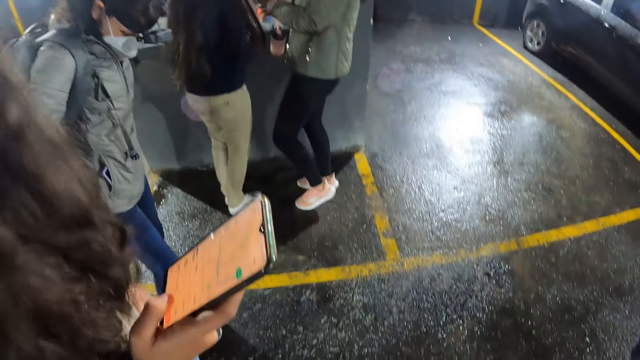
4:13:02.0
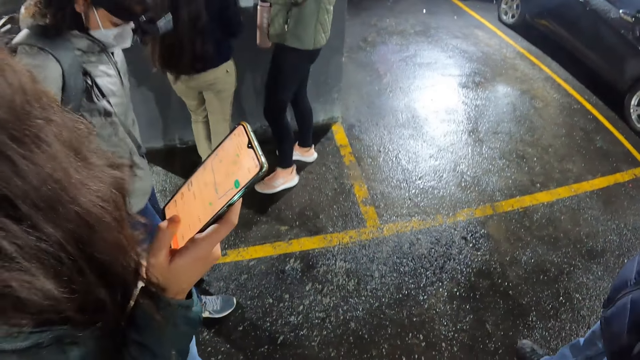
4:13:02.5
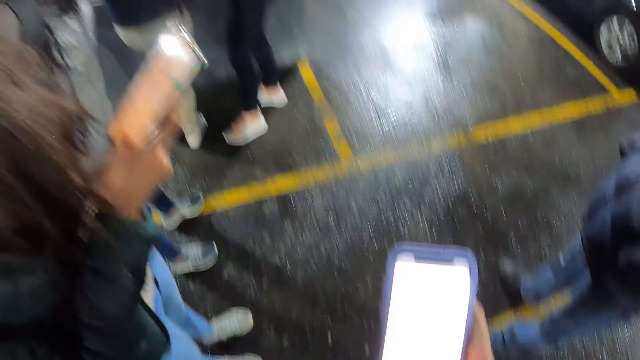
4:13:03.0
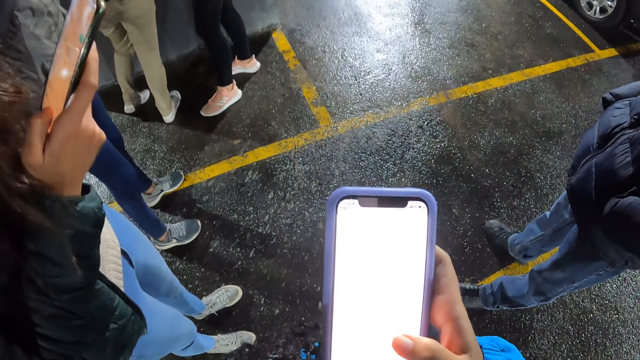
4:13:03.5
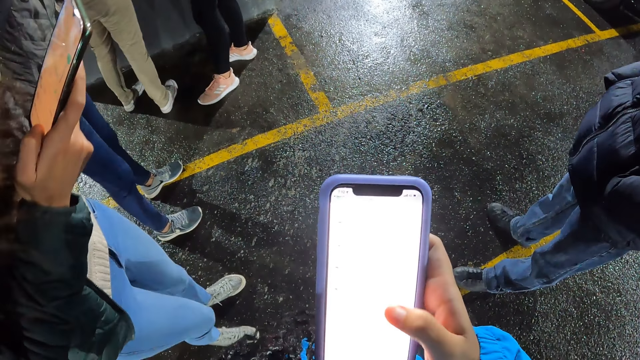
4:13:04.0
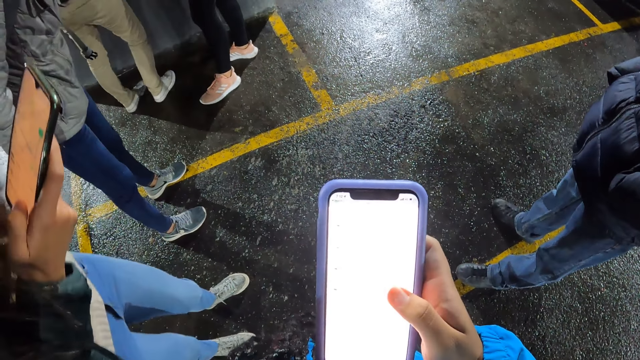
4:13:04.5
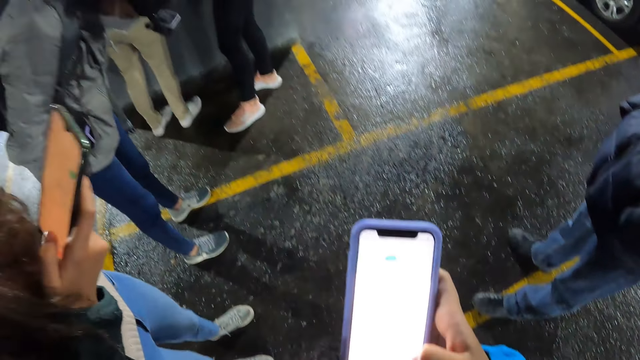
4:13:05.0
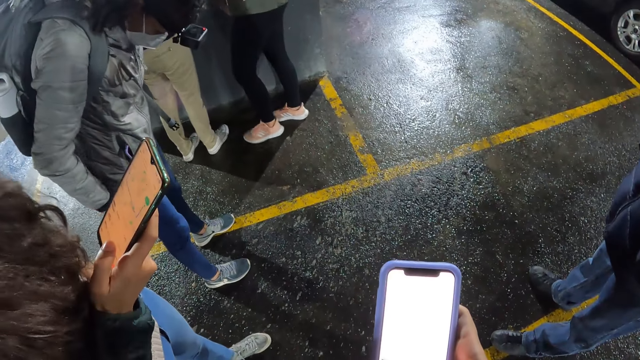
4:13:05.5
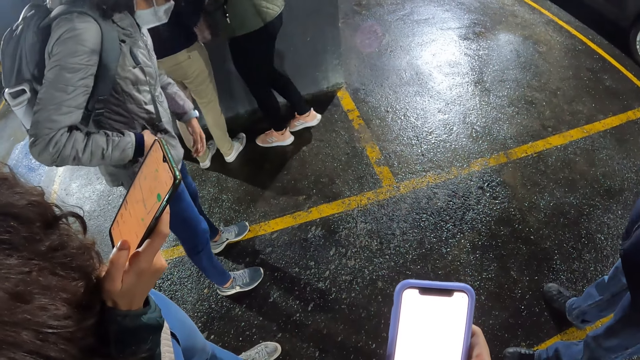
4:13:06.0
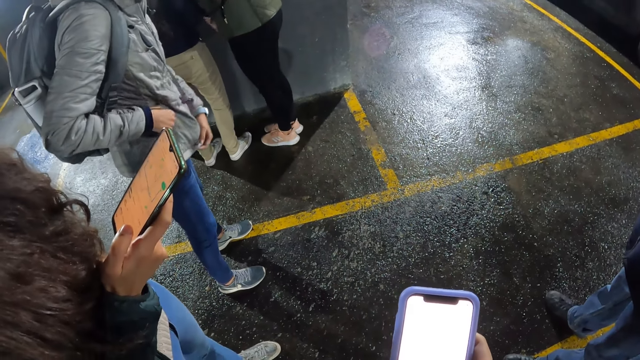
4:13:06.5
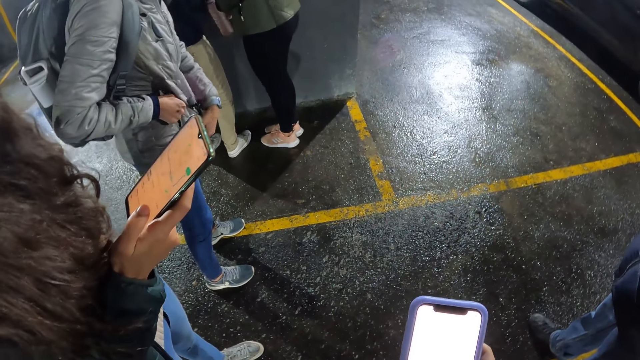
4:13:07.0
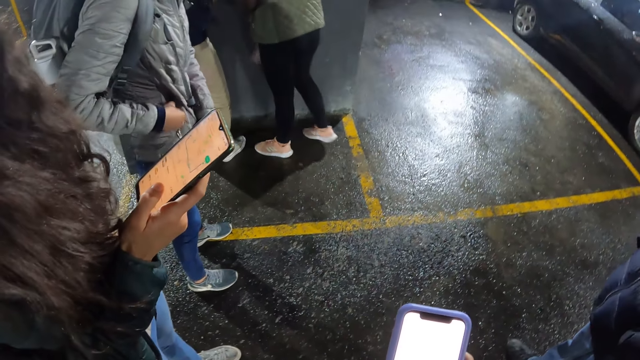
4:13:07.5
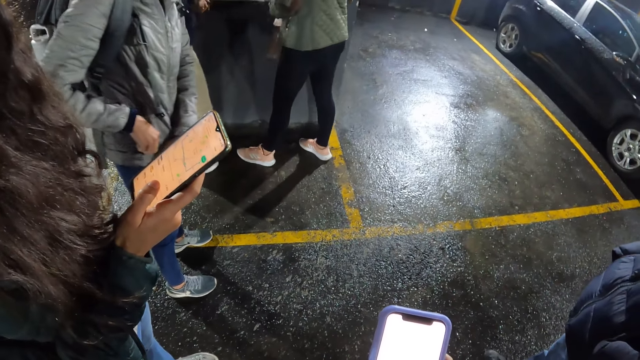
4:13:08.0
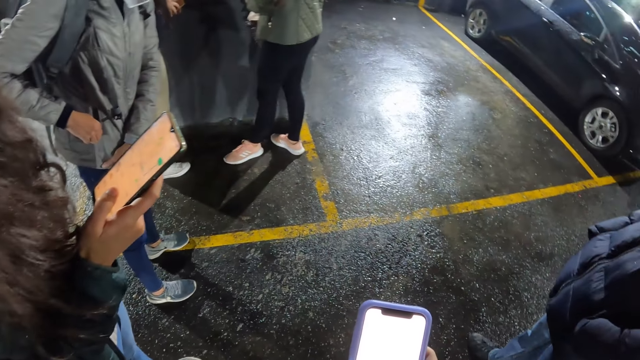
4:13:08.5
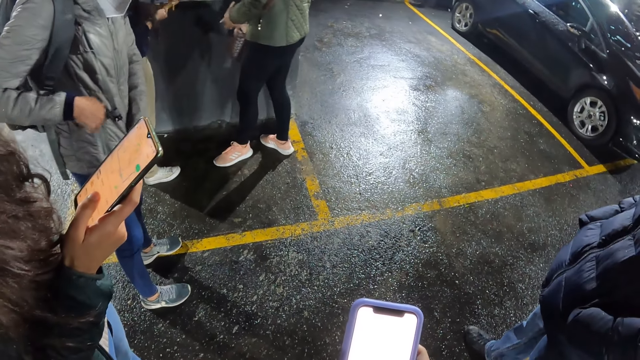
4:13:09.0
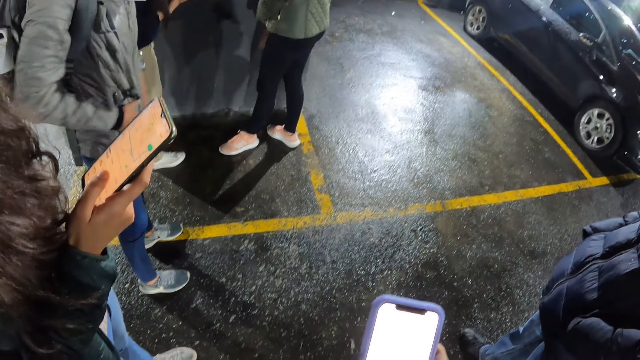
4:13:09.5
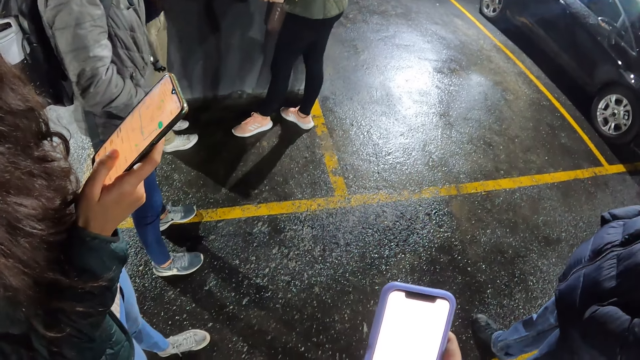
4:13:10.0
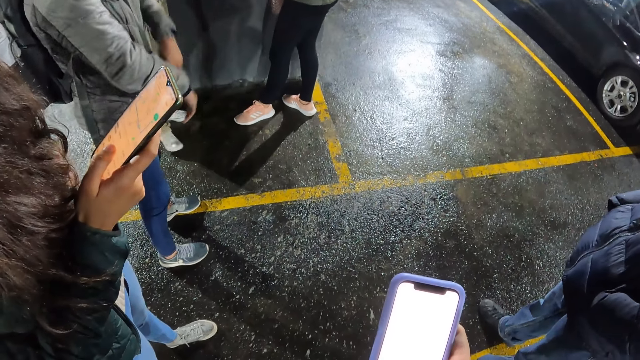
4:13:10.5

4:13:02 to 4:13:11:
A woman interacts with another woman at a kiosk in the parking lot. The camera wearer operates a phone. A woman holds the phone.

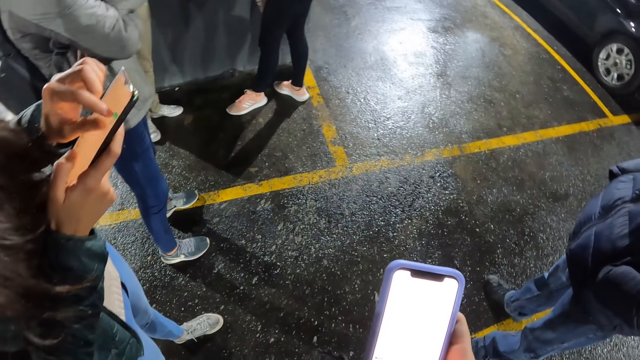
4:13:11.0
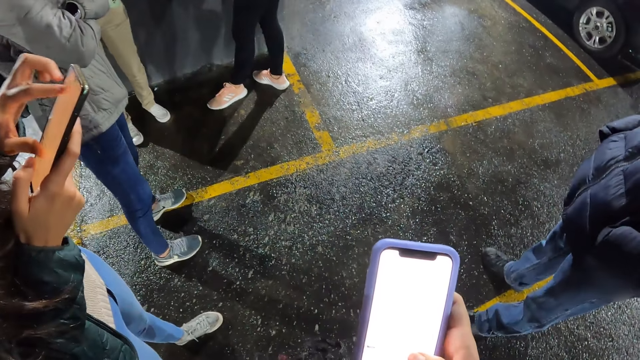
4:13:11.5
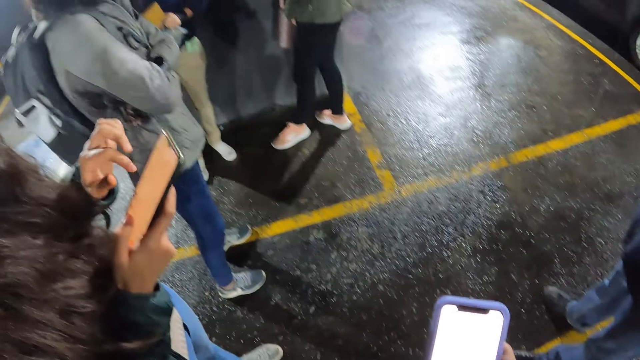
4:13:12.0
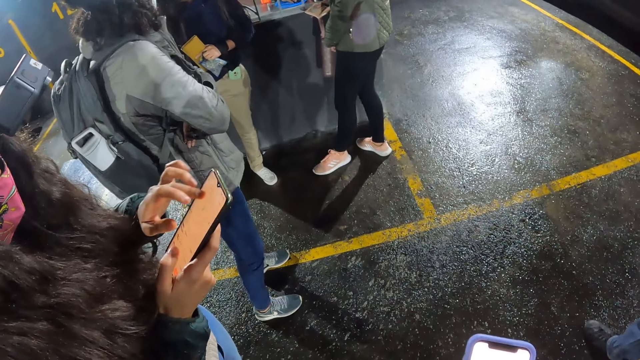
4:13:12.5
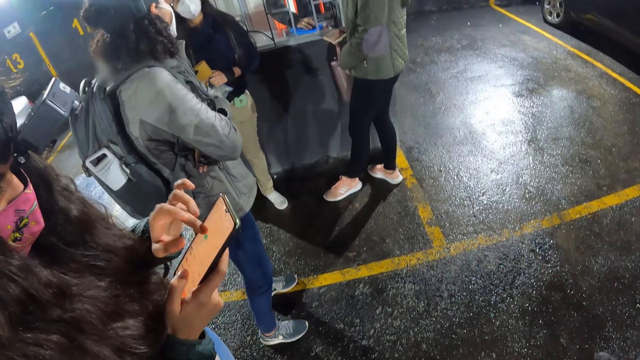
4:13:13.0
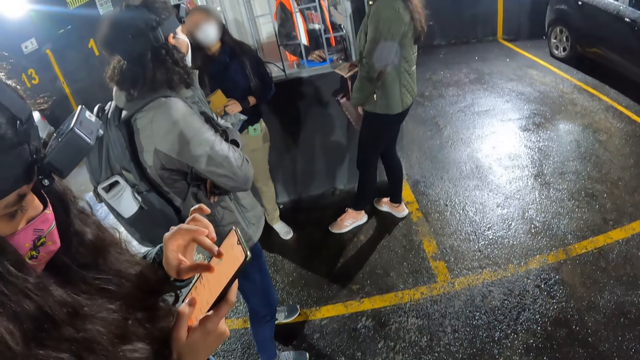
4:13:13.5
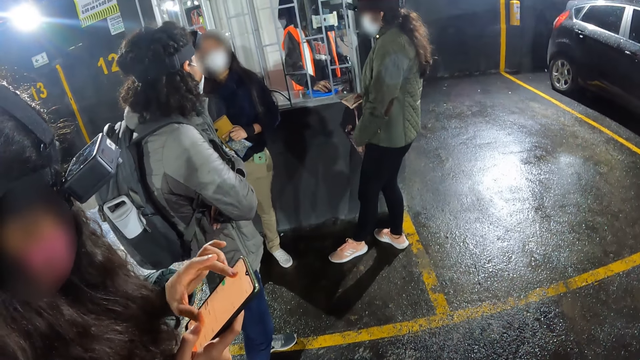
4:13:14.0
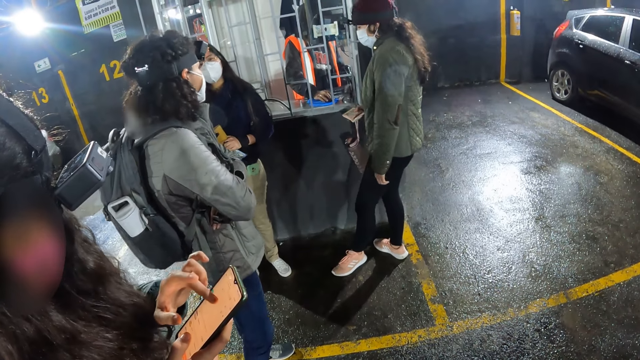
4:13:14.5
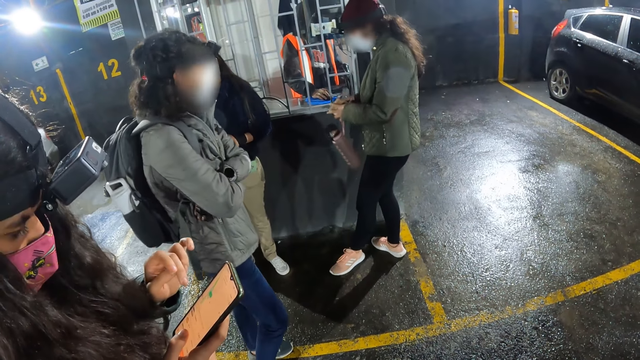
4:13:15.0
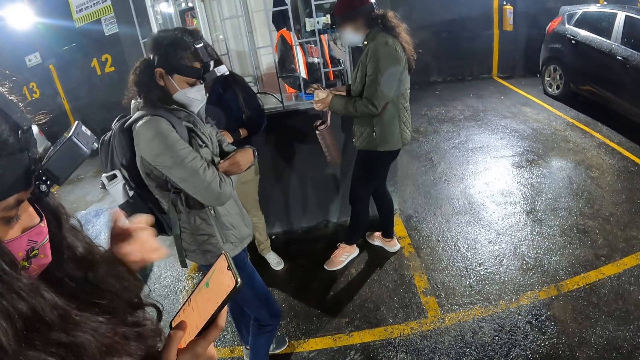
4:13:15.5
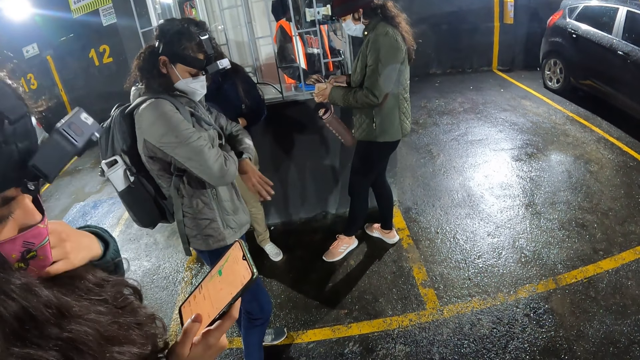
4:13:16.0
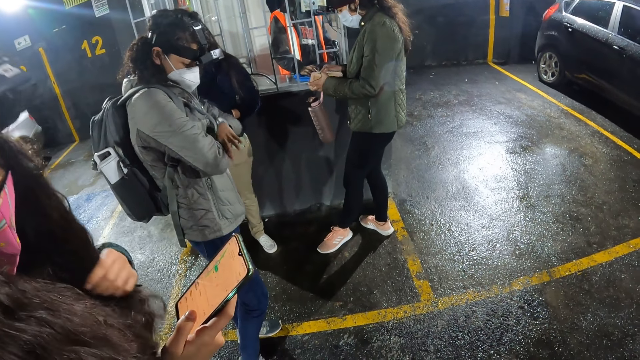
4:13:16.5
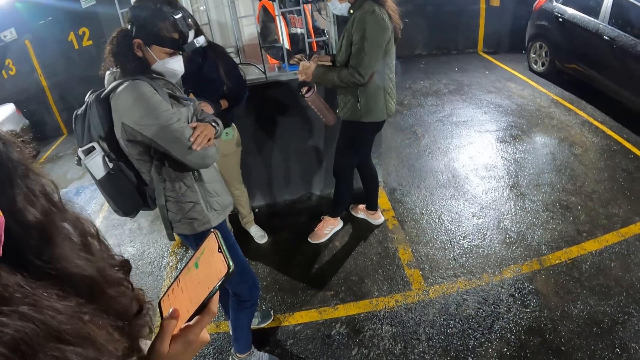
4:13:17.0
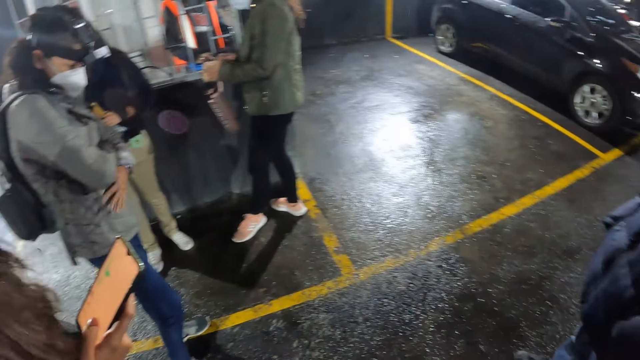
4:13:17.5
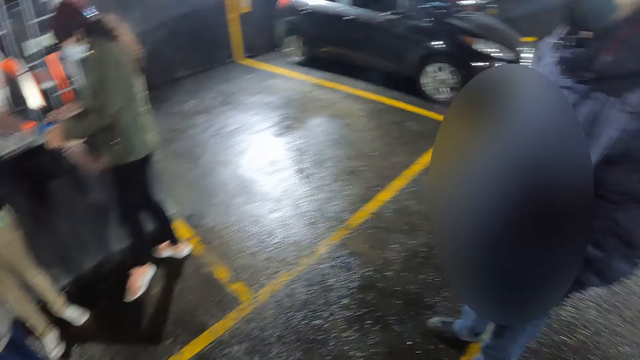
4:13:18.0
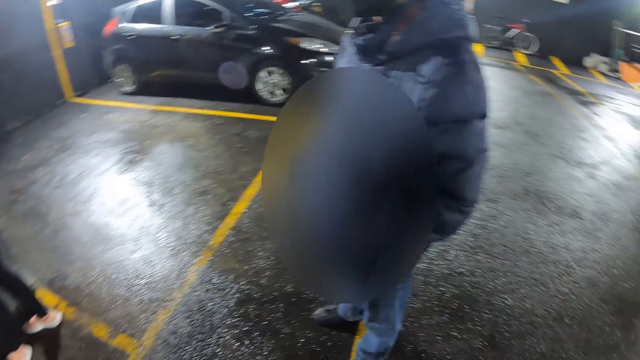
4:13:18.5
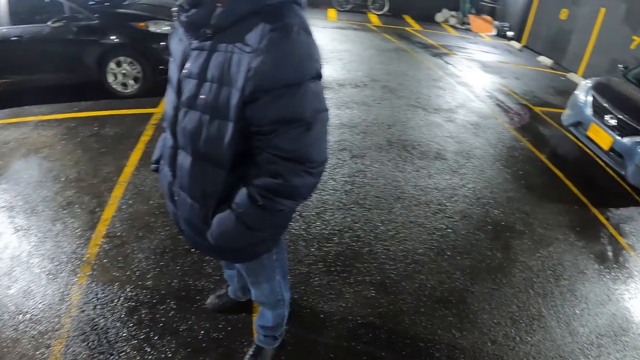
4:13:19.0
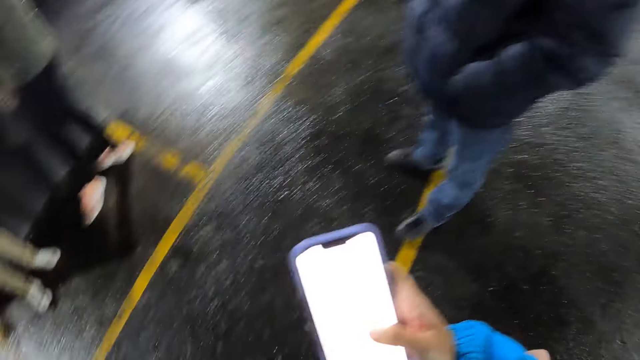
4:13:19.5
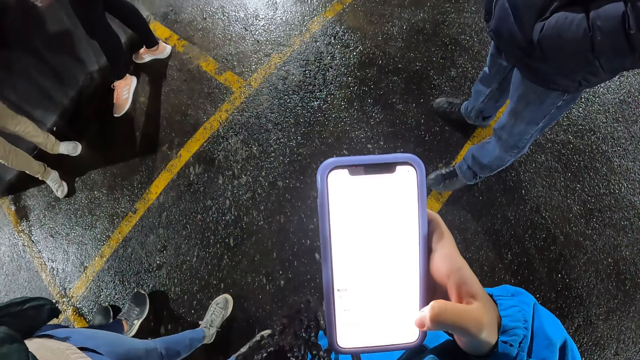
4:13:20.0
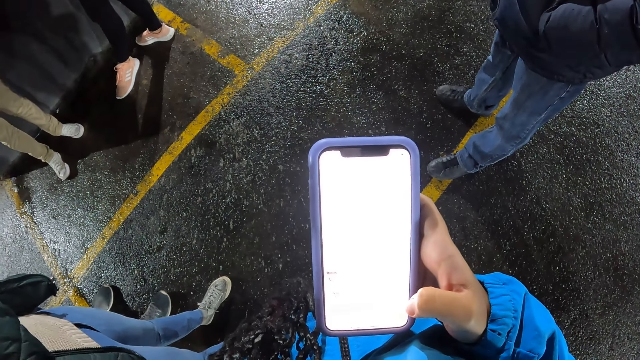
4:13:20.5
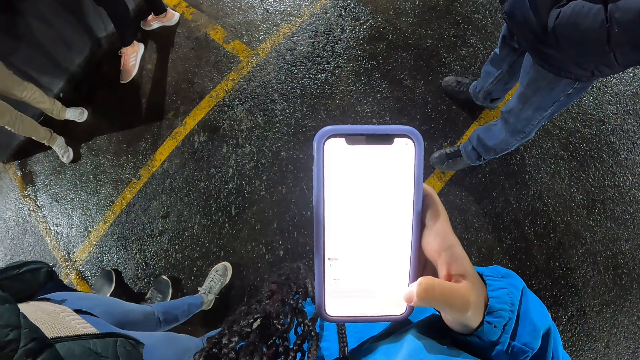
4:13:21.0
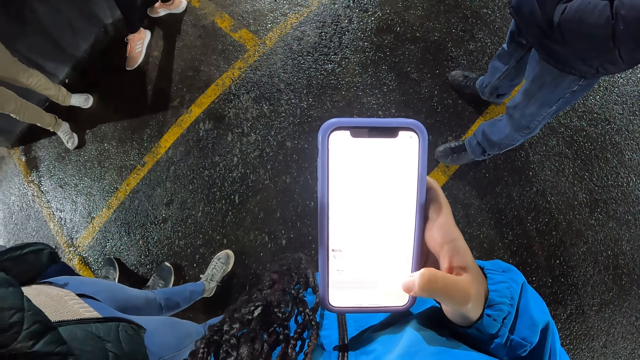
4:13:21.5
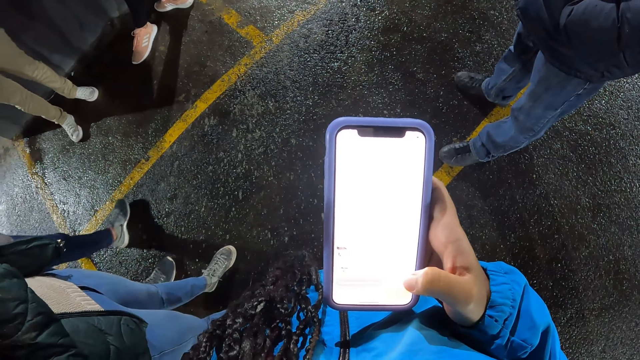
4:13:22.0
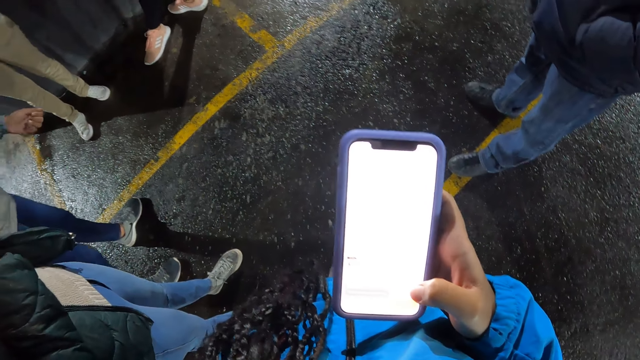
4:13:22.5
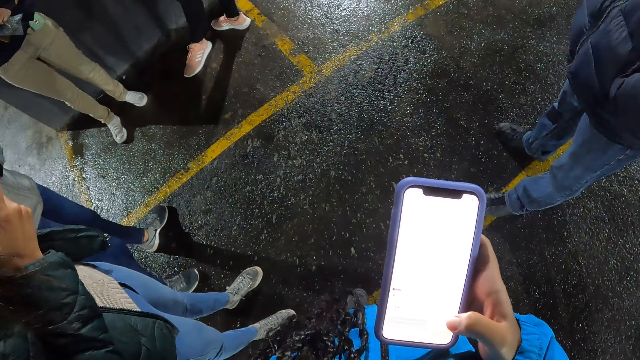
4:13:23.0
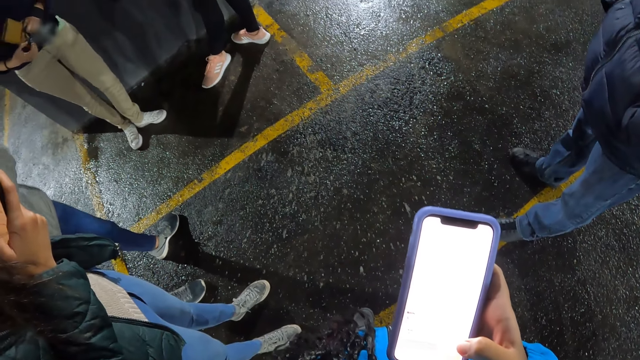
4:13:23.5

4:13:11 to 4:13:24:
The woman operates the phone with both hands. The woman zooms the phone and pulls her hand off the phone. The woman zooms the phone and pulls her hand off the phone. The woman pulls her hair with her hand and pulls her hand off the hair. The camera wearer looks around the park. She operates the phone with her right hand.
